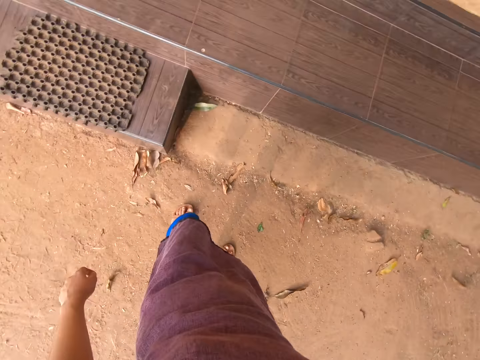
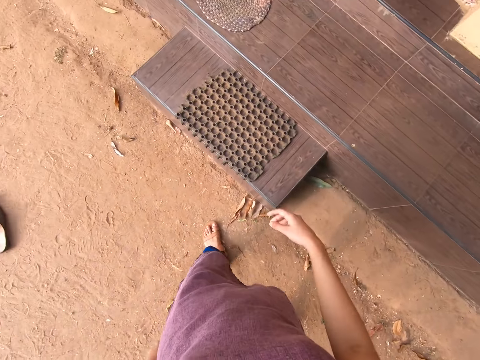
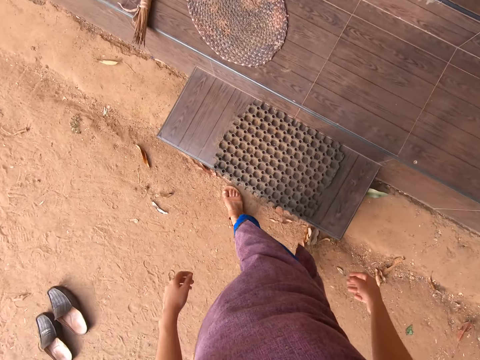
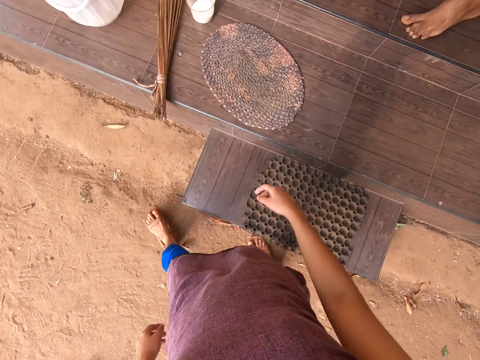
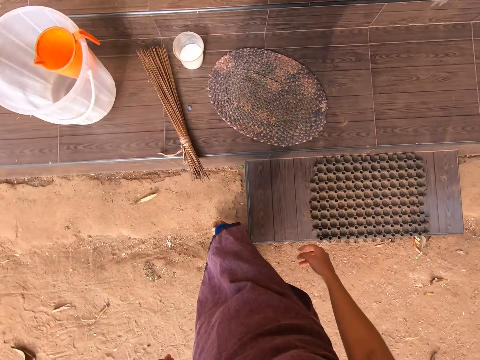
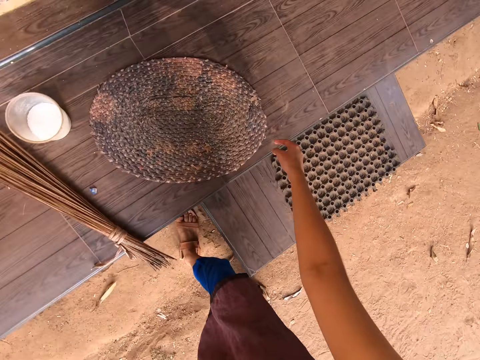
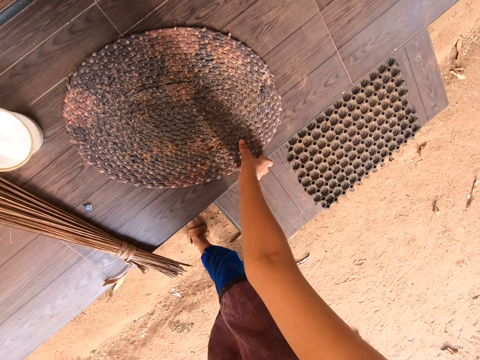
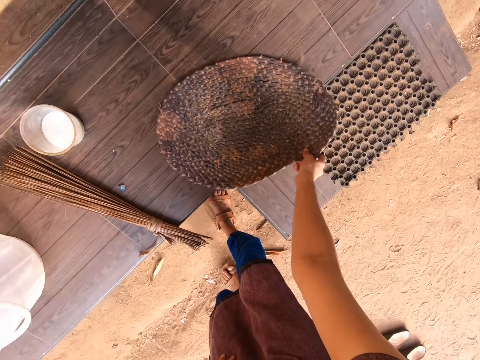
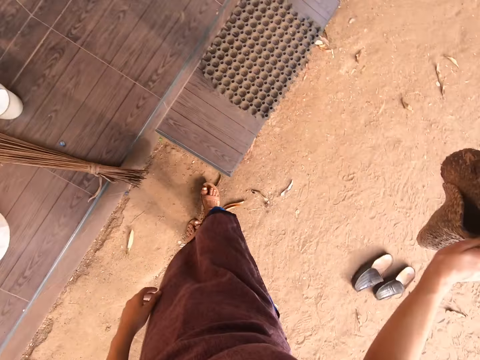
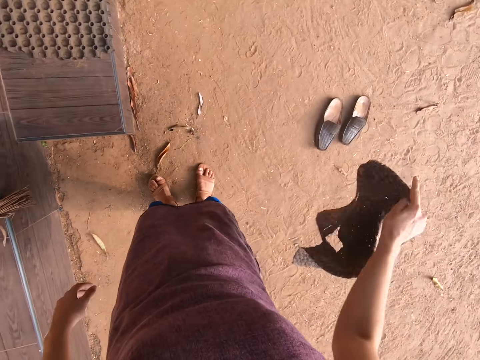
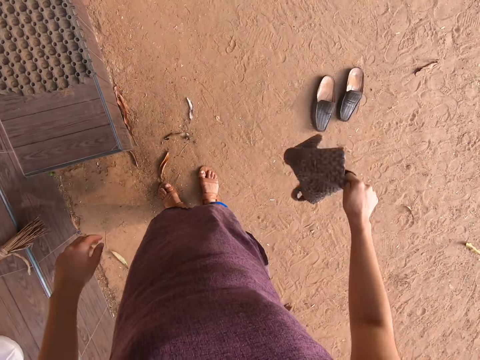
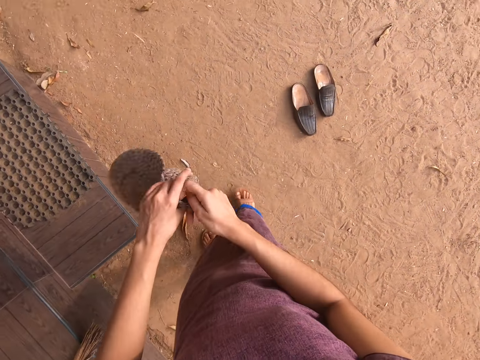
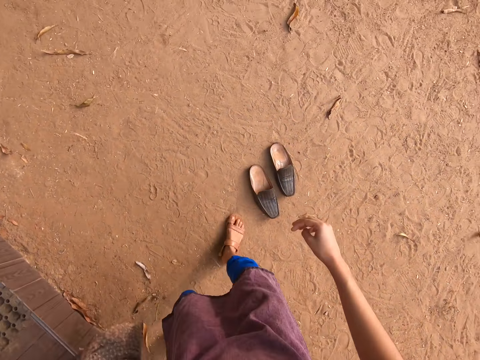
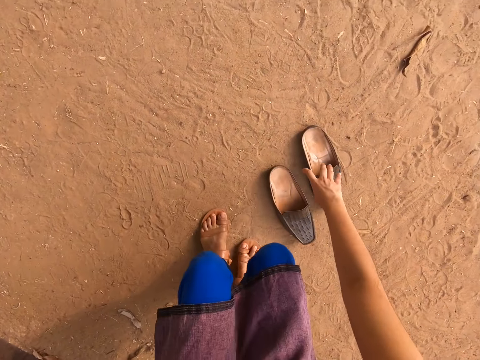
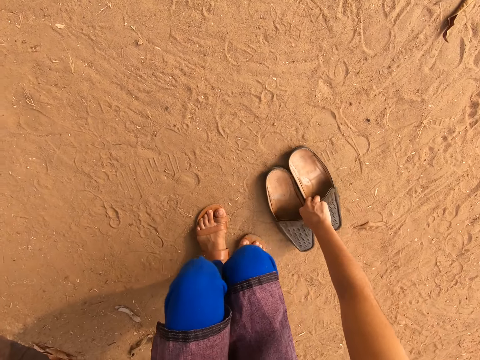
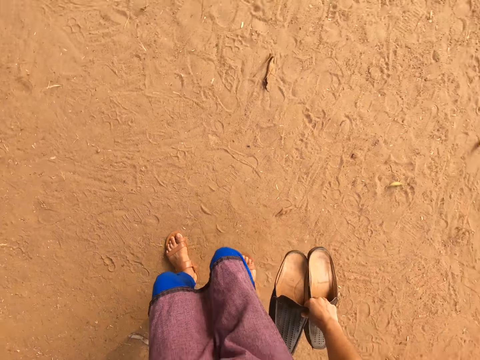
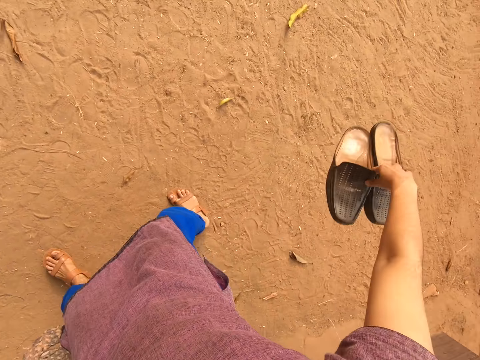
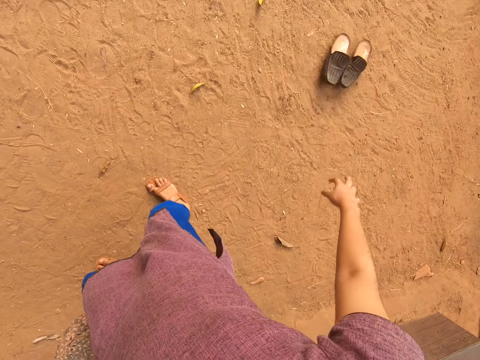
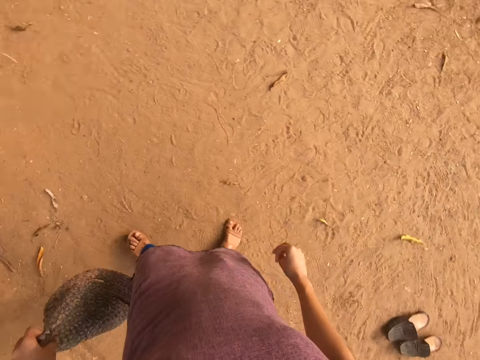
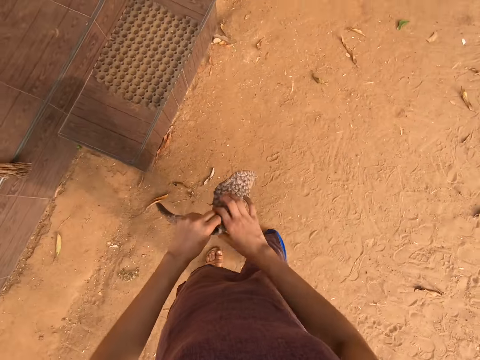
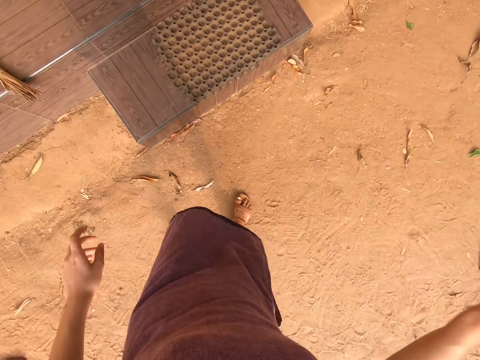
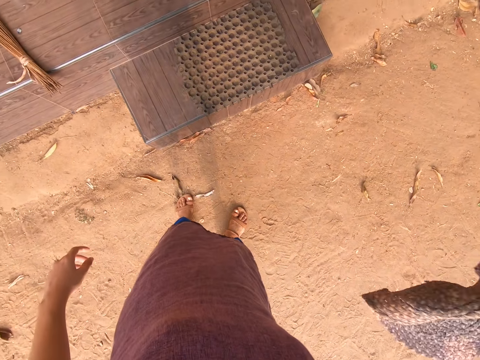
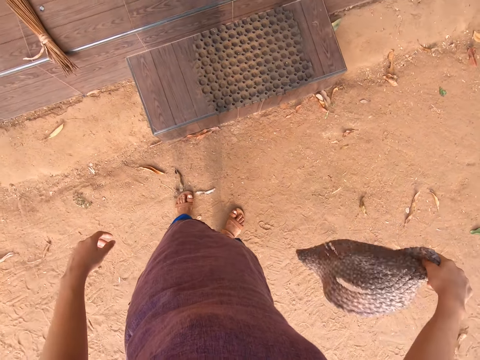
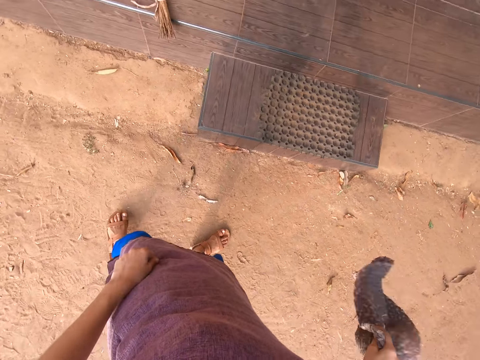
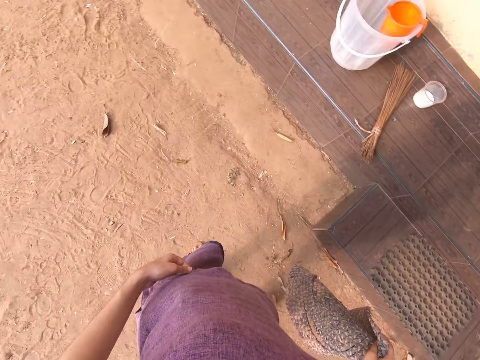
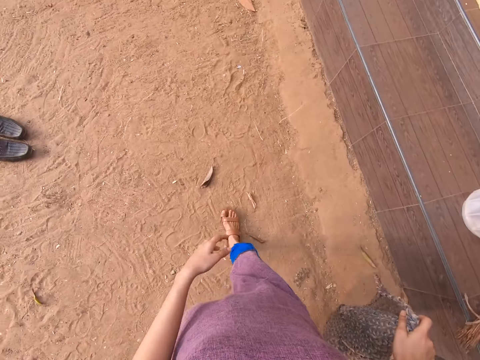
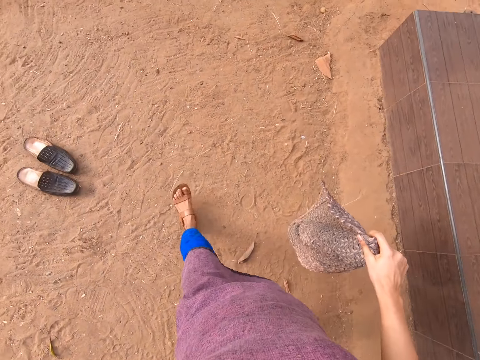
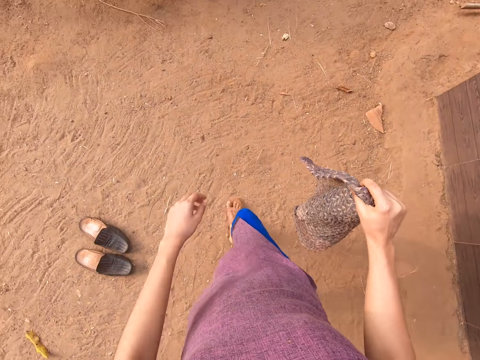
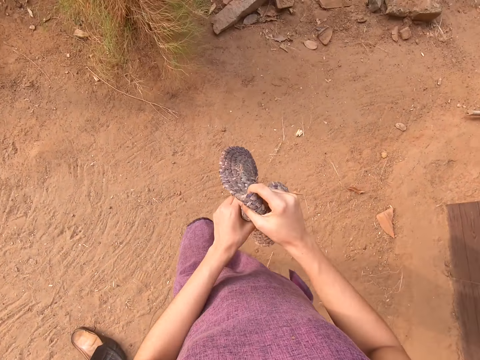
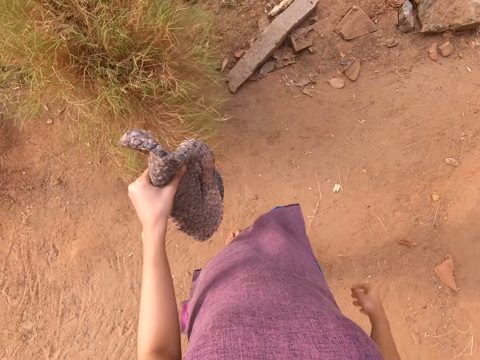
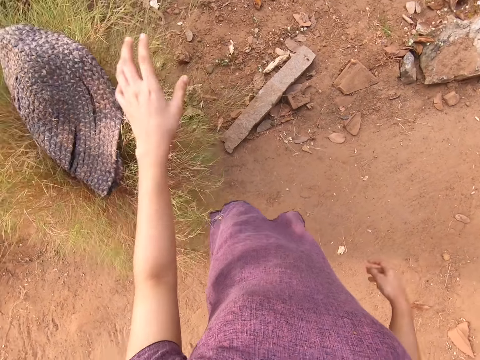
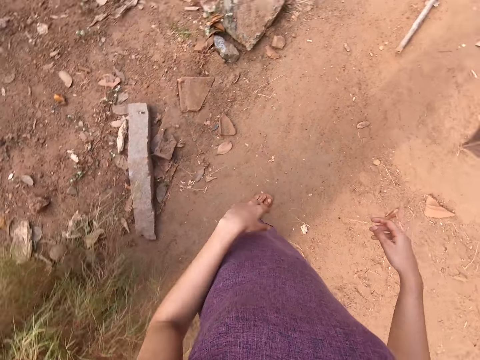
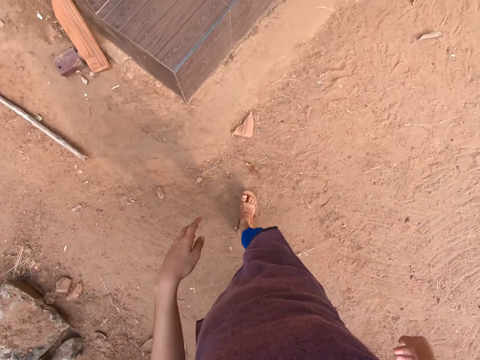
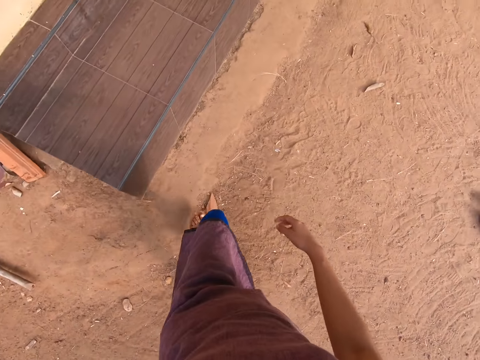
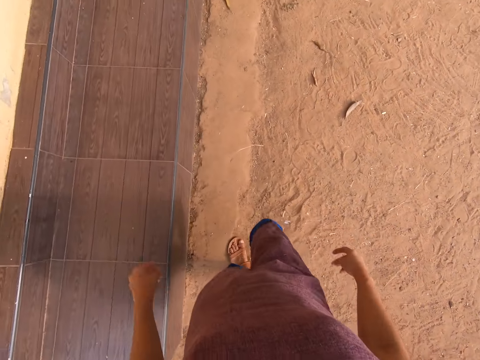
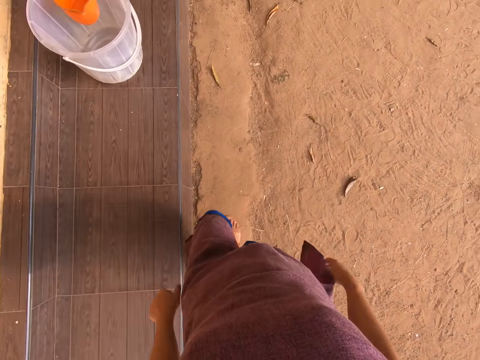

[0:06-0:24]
The camera wearer walks about outside the house. She picks a doormat with her right hand. She shakes dirt off the doormat in her right hand. She transfers the doormat from her right hand to her left hand. She walks about outside the house. She picks a pair of shoes off the ground with her right hand. She drops the pair of shoes in her right hand to the ground. She transfers the doormat from her left hand to her right hand. She walks about outside the house. She shakes the doormat. She transfers the doormat from her right hand to her left hand. She places the doormat in her left hand on some tall grass. She walks about outside the house.

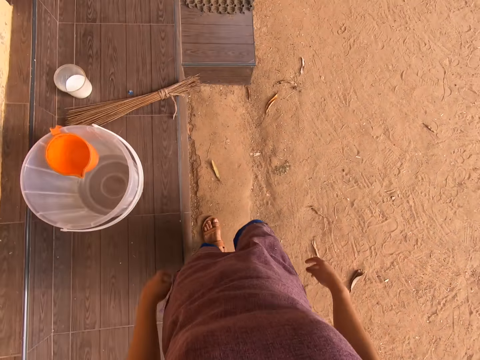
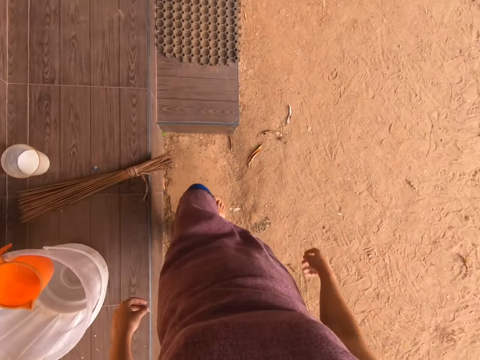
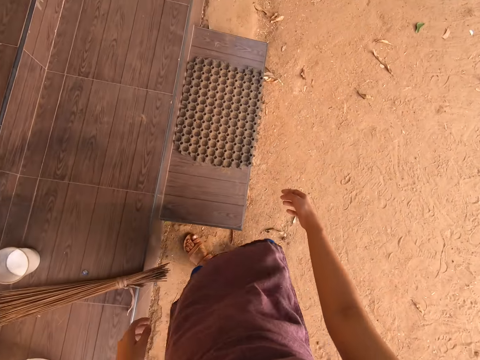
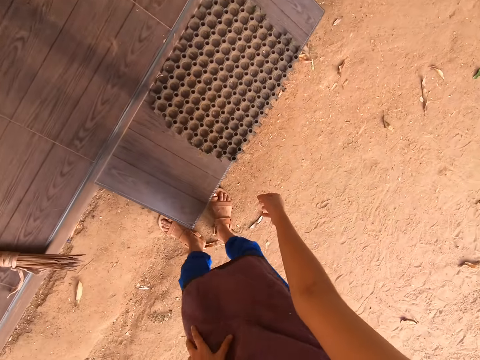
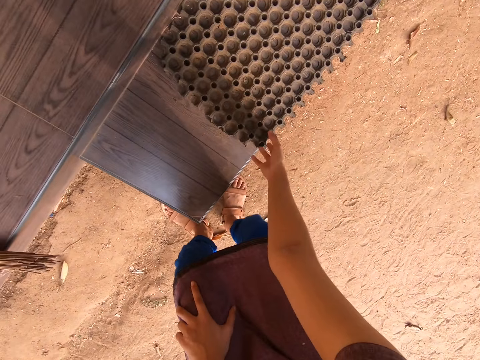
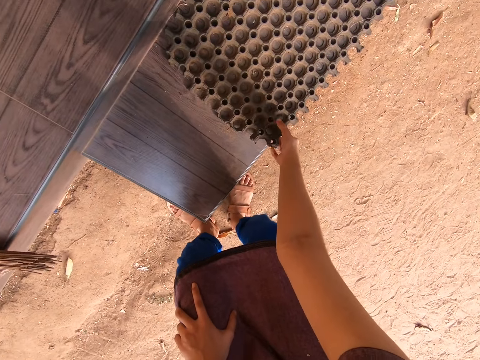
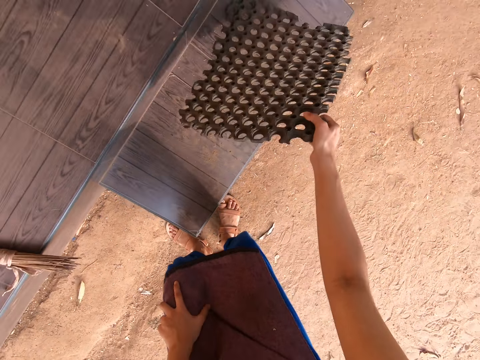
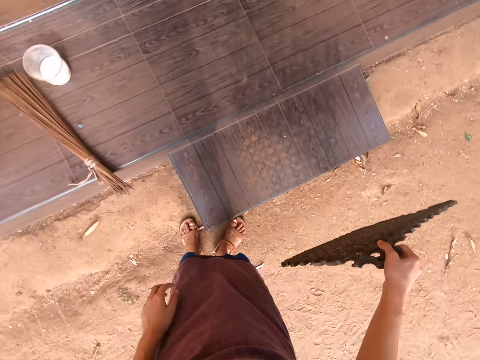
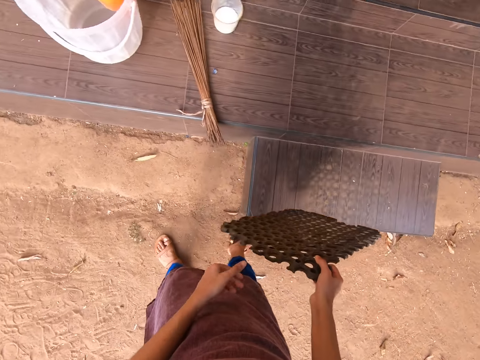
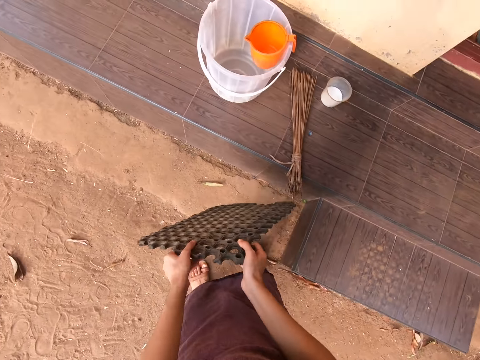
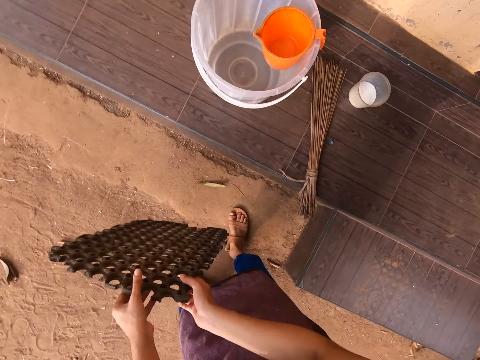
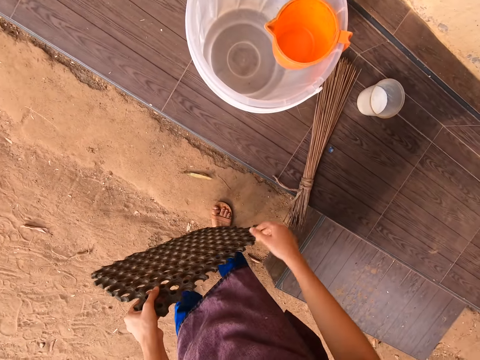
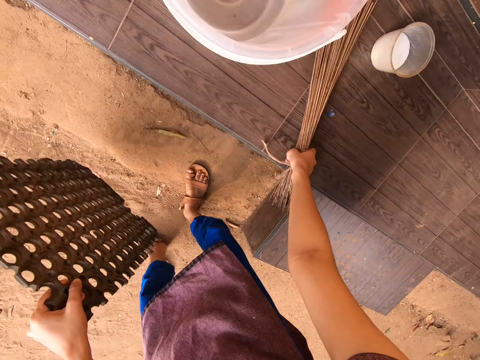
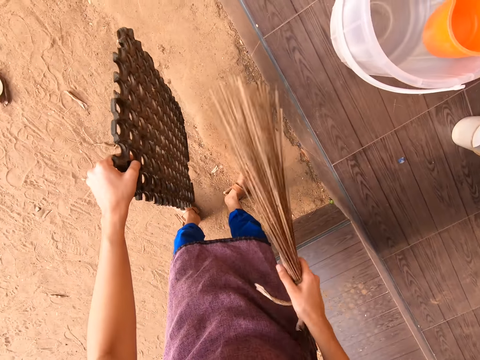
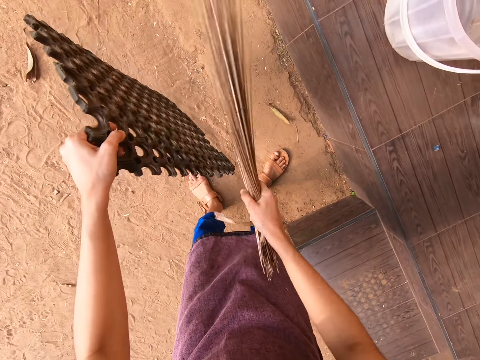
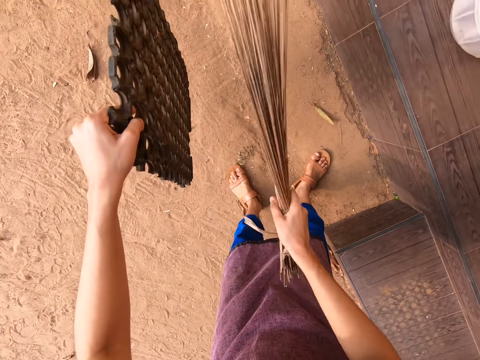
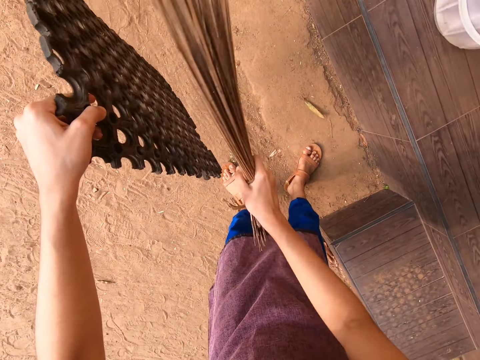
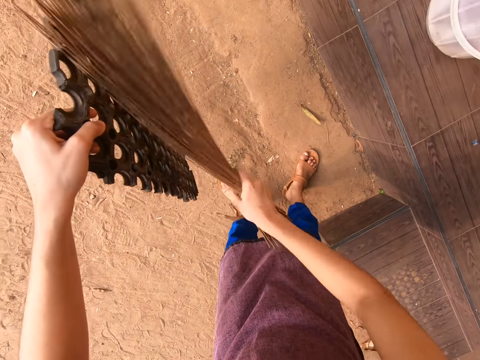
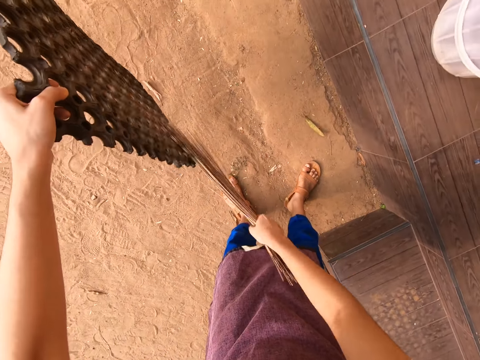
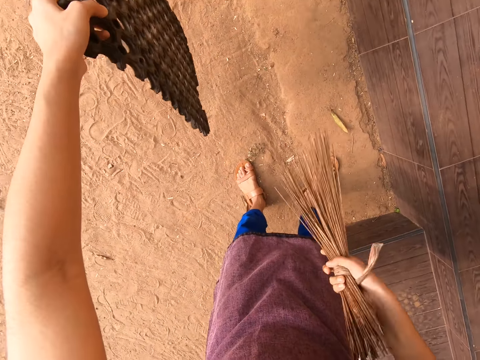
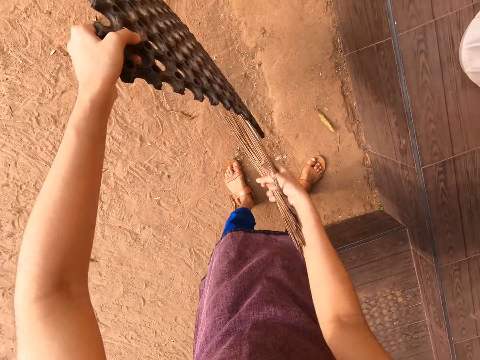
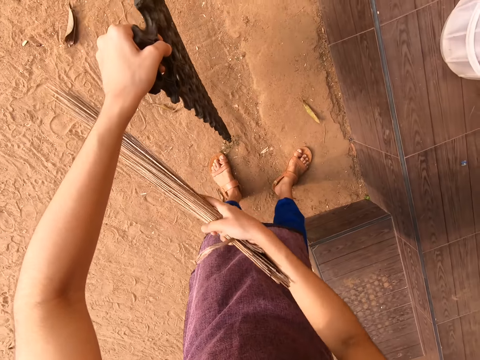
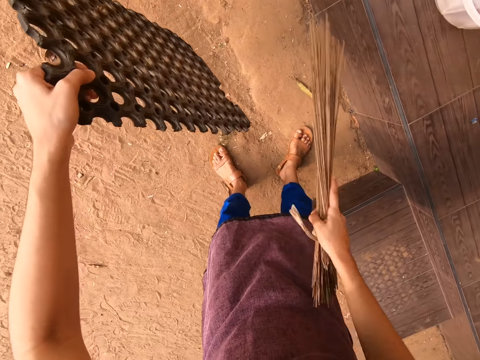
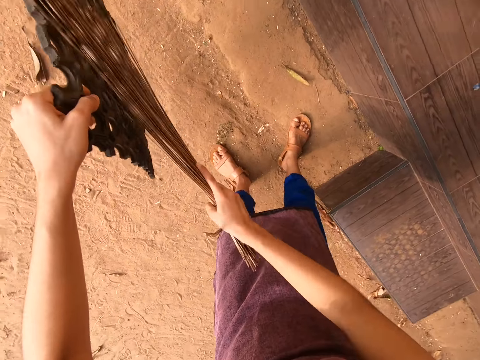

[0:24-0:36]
The camera wearer moves the legs. She picks a doormat off the doorstep with her right hand. She transfers the doormat from her right hand to her left hand. She picks a broom off the doorstep with her right hand. She wipes the doormat in her left hand with the broom in her right hand.
